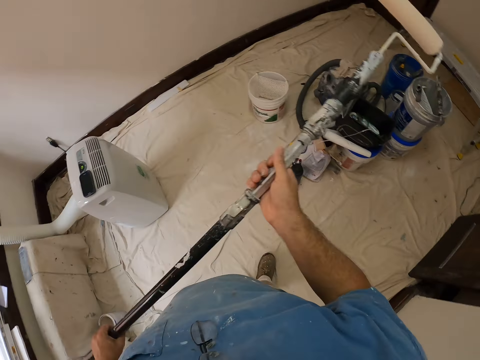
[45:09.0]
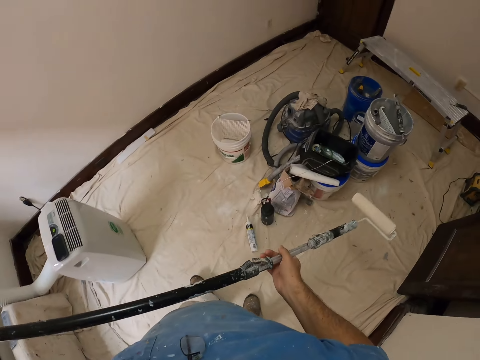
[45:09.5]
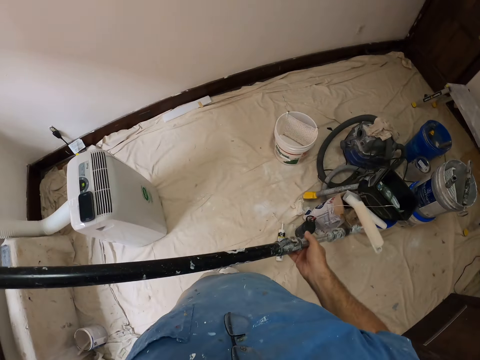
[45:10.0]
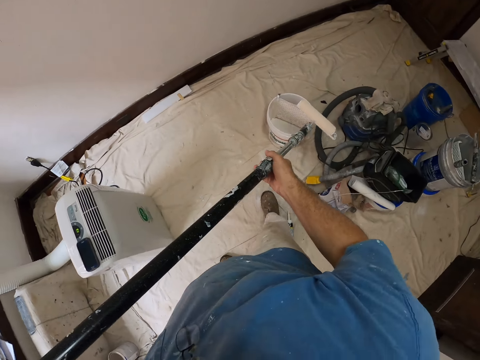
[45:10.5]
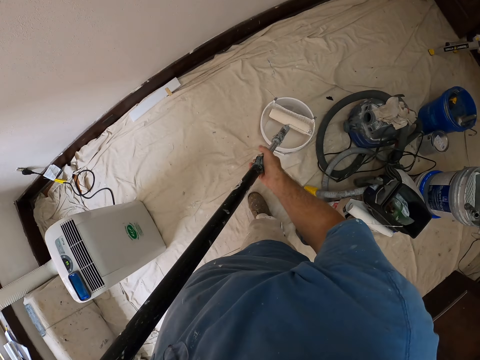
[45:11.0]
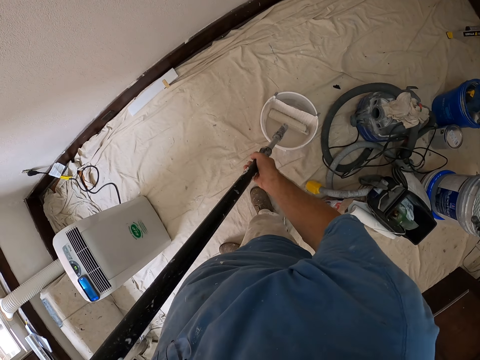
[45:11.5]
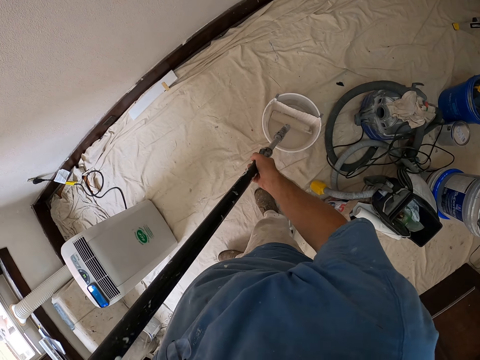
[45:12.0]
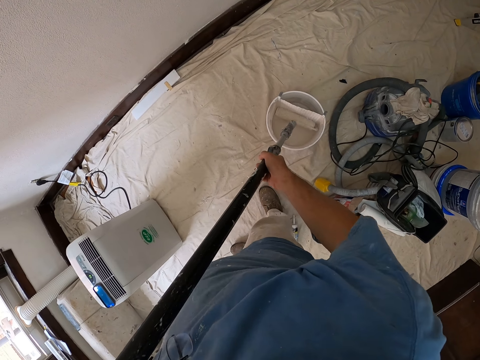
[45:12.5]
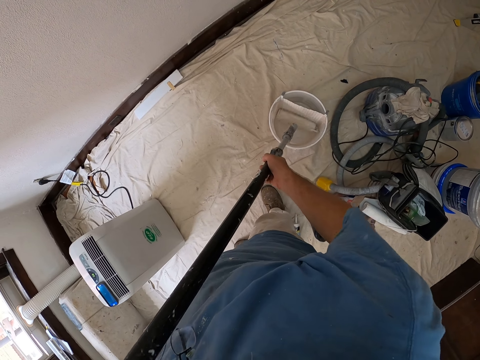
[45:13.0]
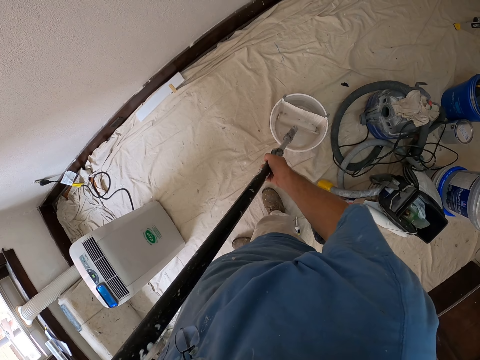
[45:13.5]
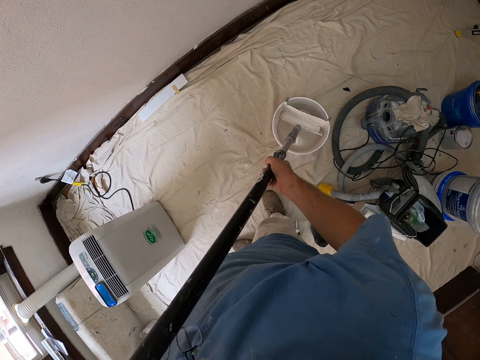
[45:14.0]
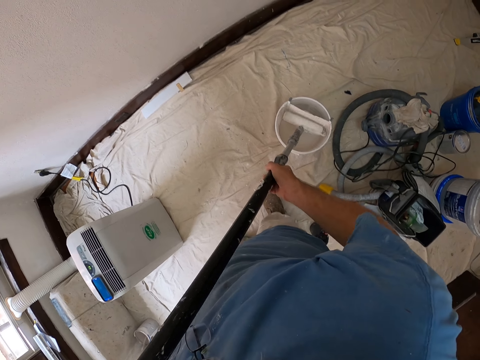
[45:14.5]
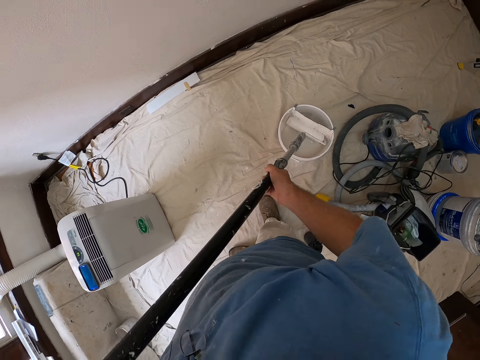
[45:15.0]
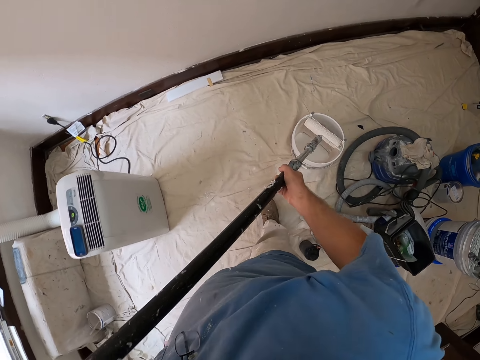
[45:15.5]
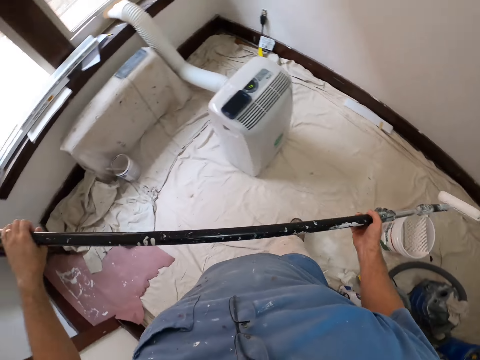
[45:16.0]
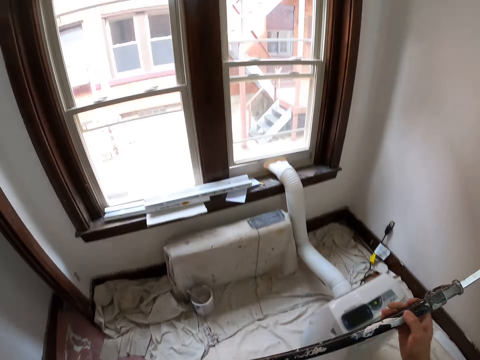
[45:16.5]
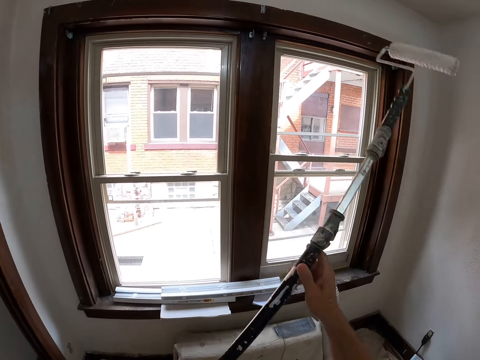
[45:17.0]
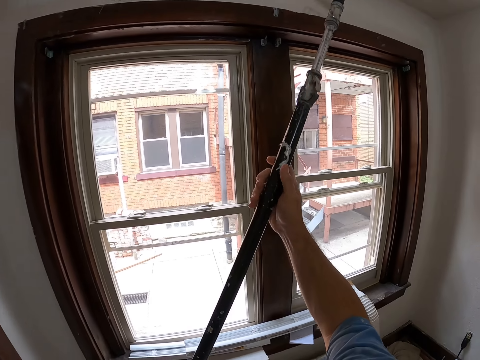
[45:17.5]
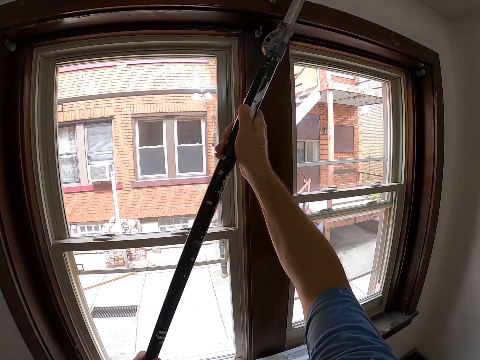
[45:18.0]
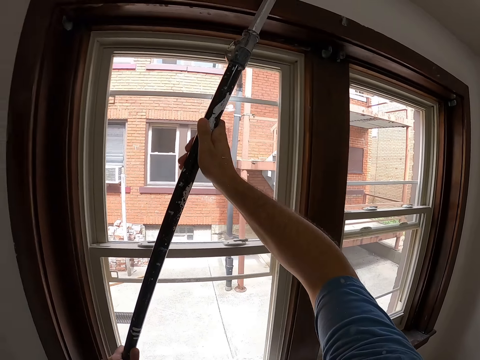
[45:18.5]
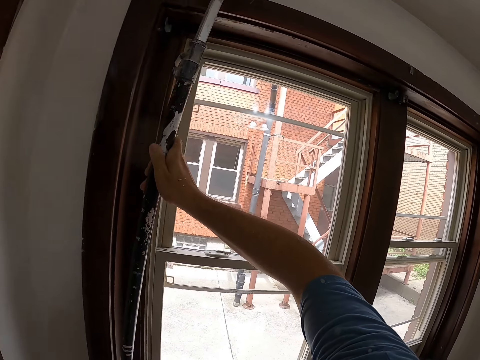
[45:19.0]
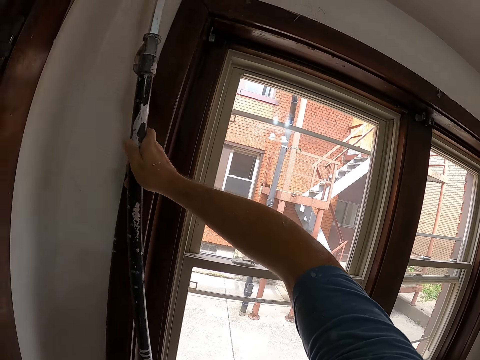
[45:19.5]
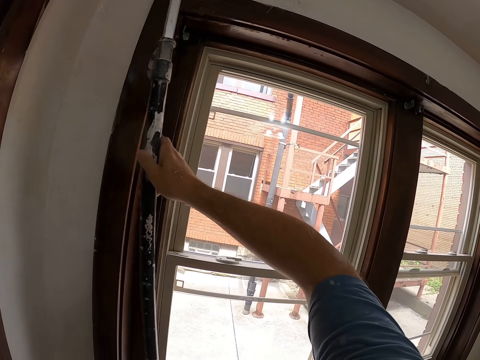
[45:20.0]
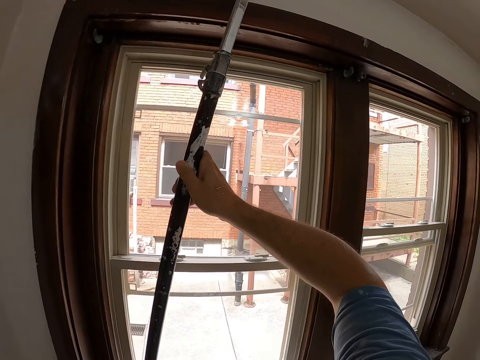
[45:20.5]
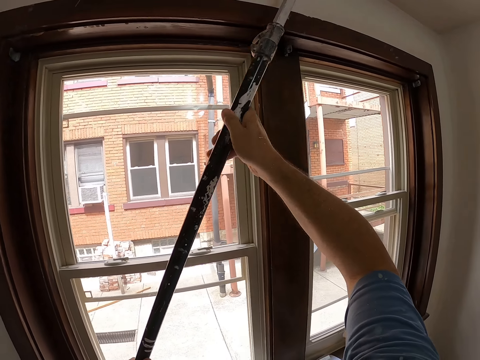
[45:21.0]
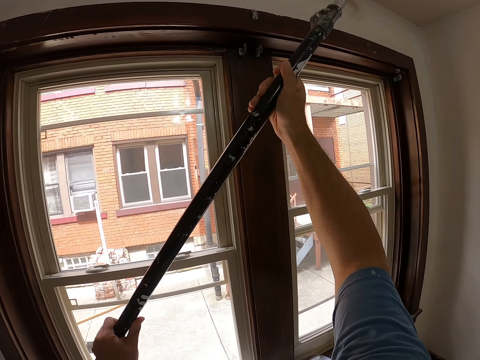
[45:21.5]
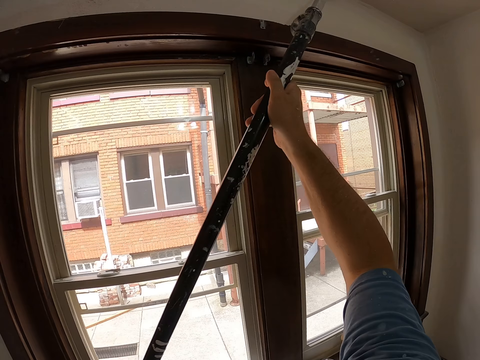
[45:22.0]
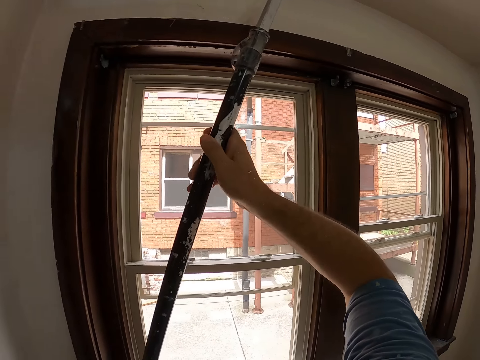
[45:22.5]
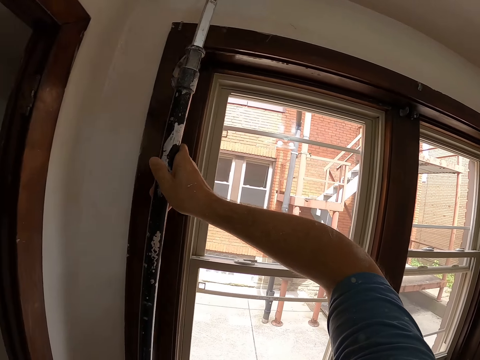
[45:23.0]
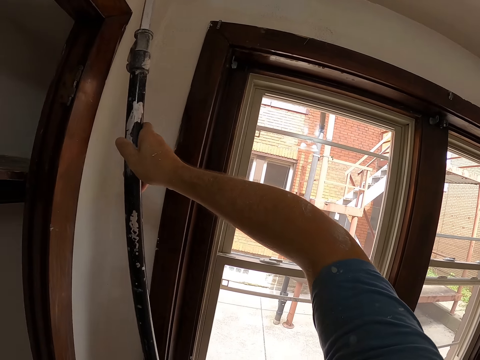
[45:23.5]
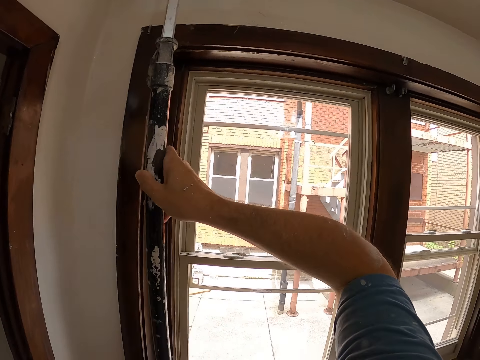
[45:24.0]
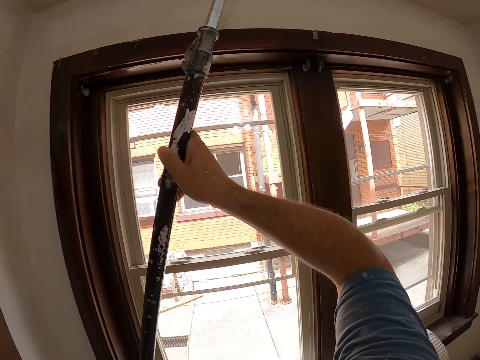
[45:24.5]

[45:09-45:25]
The camera wearer dips a roller paint brush in a paint bucket. They dip the paint roller brush in a paint tin. They paint the ceiling with the long roller brush, and hold up the paint roller brush.

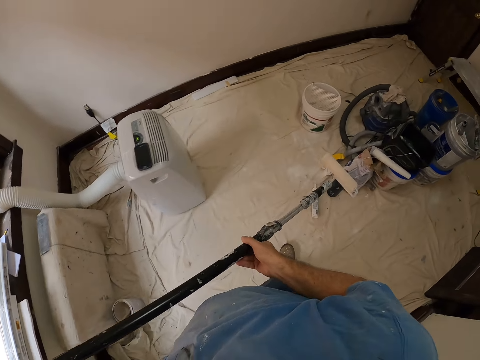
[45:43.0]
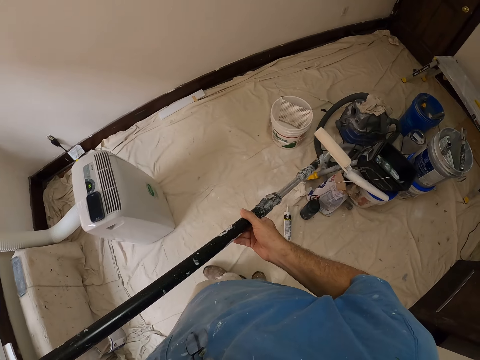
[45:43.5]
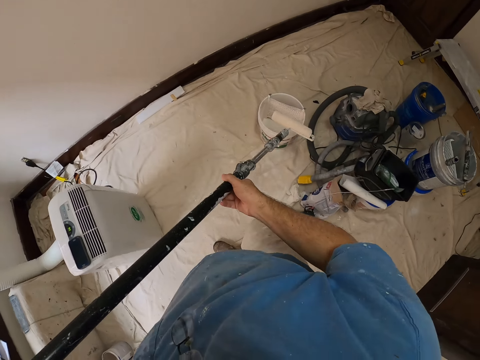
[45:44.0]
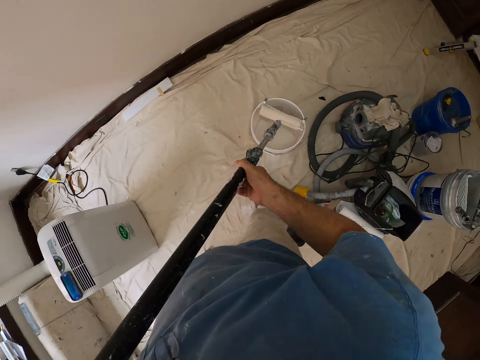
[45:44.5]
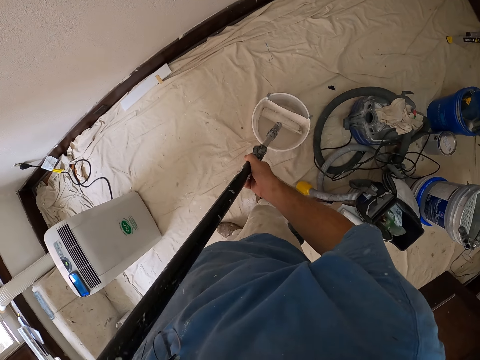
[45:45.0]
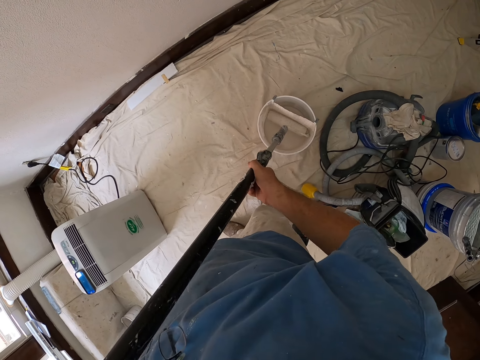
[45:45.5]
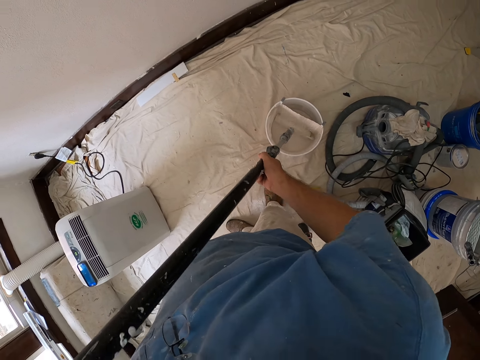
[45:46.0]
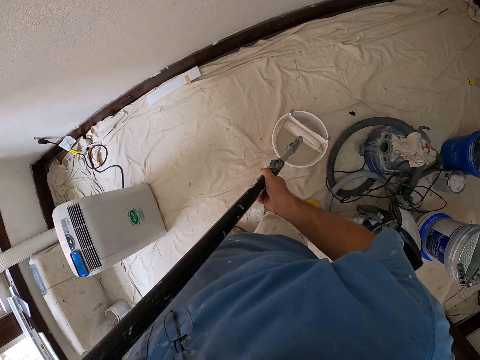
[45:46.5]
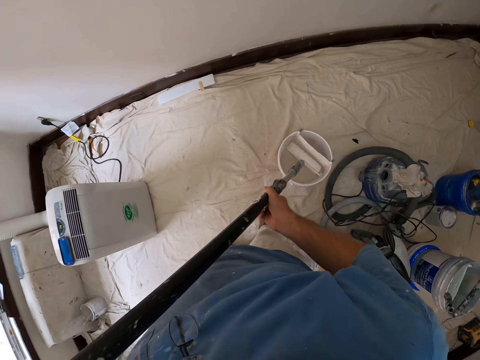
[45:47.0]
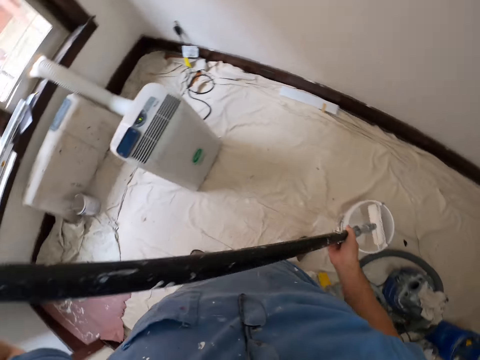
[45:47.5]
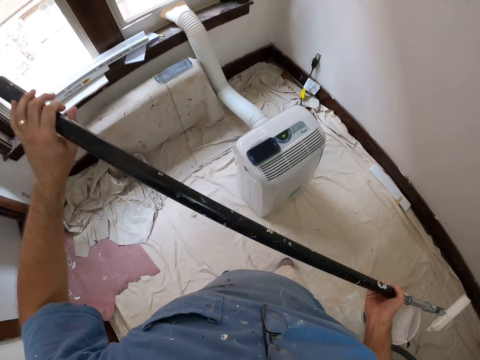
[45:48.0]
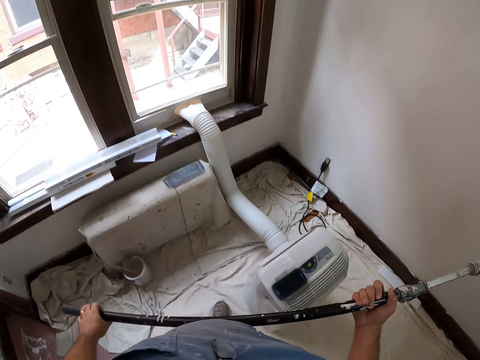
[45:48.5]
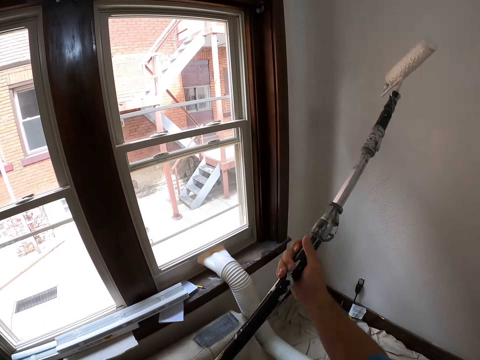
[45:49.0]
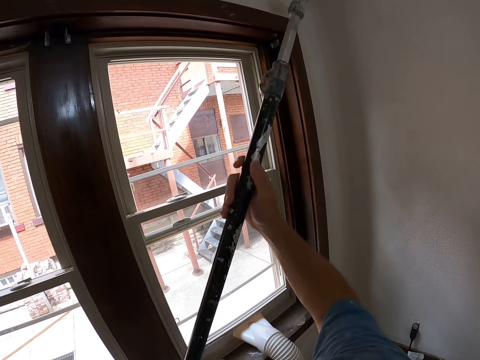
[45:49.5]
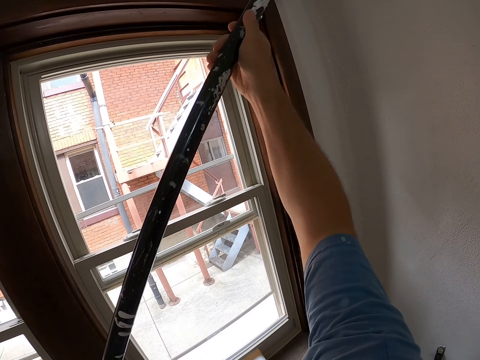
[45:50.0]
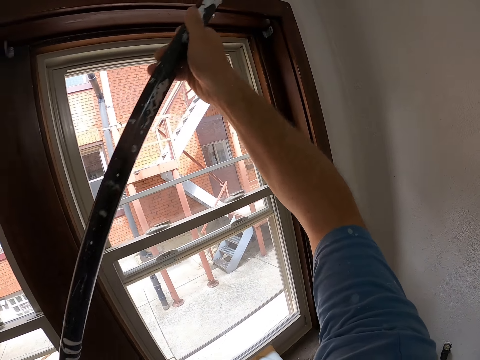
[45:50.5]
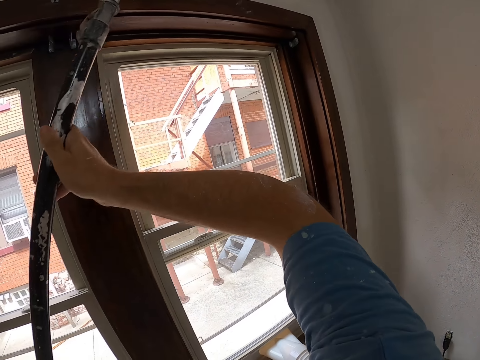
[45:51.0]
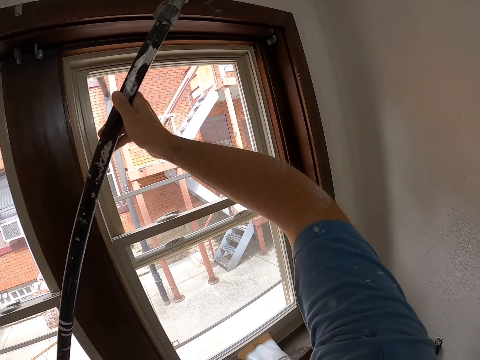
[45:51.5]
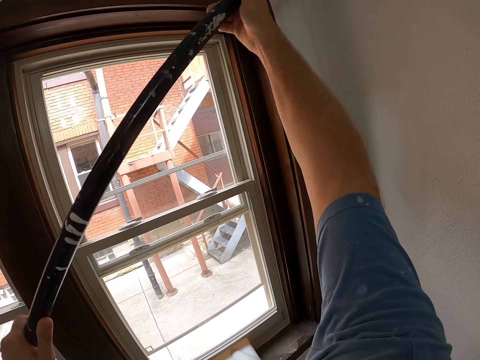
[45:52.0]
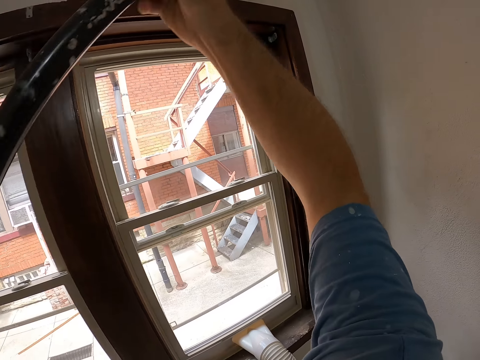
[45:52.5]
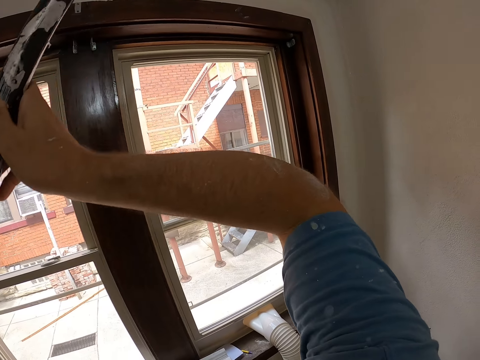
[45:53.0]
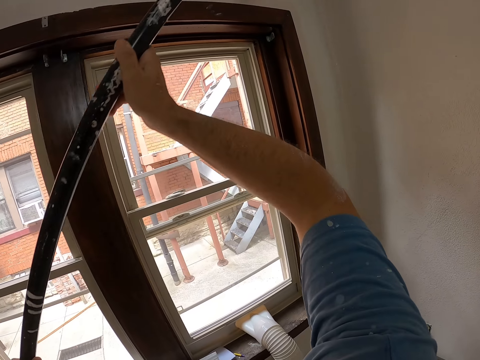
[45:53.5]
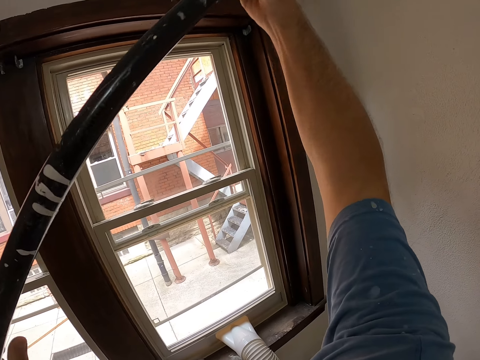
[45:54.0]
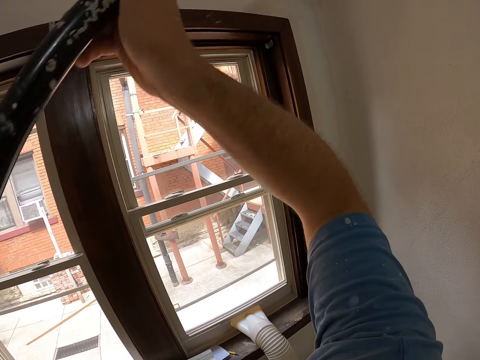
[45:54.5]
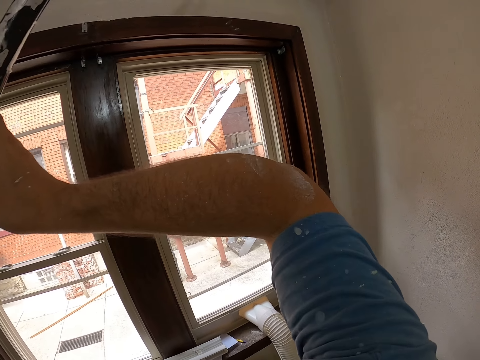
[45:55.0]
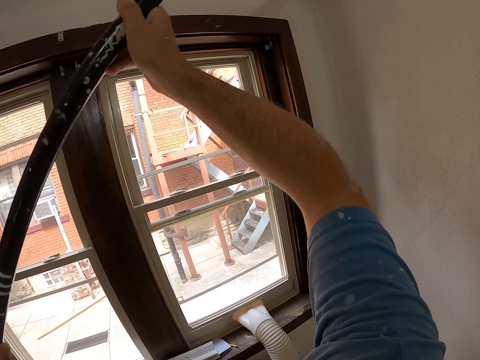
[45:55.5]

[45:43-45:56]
The camera wearer dips back the roller brush in the tin. They paint the ceiling with the long roller brush.
